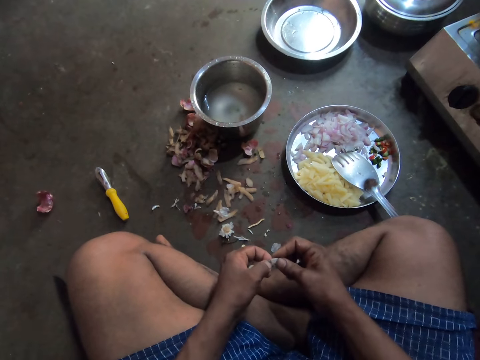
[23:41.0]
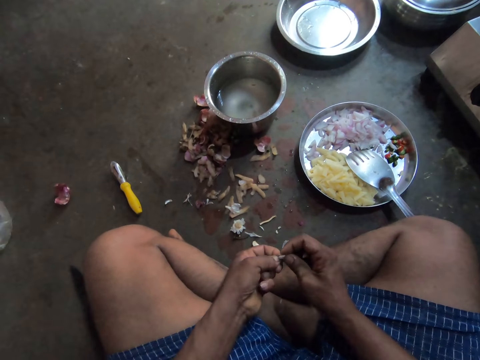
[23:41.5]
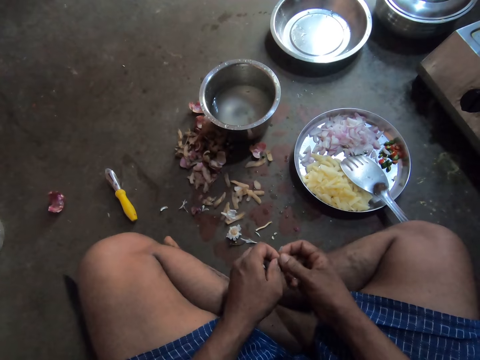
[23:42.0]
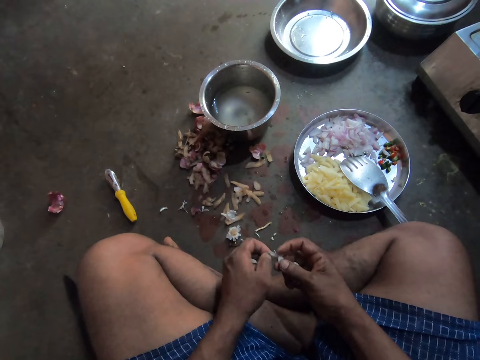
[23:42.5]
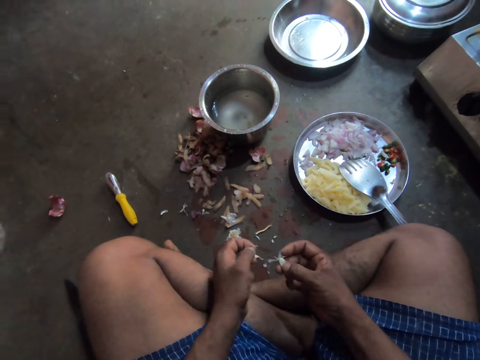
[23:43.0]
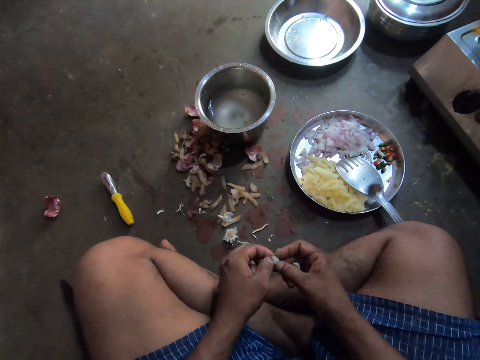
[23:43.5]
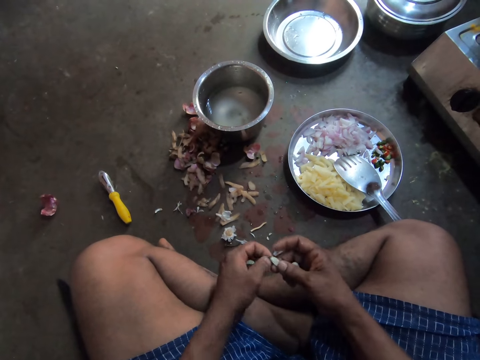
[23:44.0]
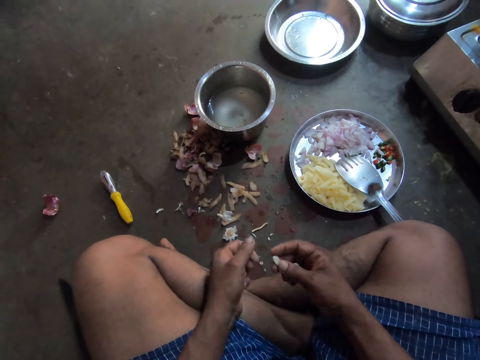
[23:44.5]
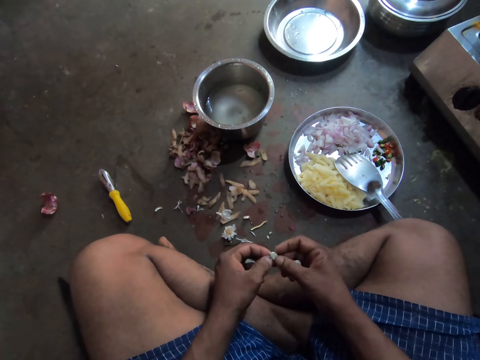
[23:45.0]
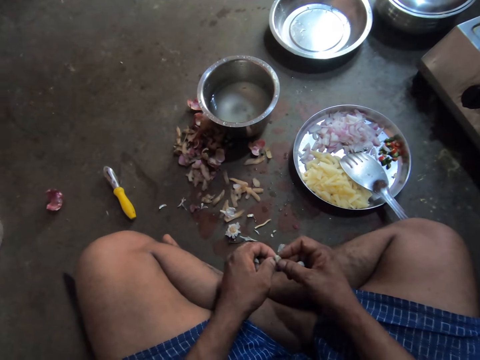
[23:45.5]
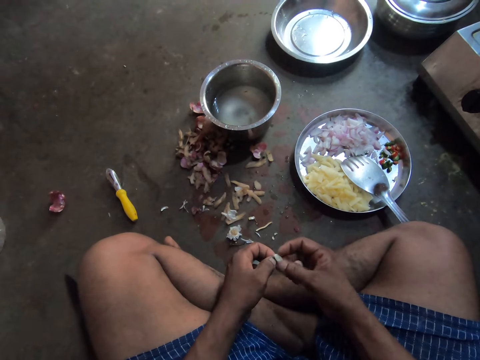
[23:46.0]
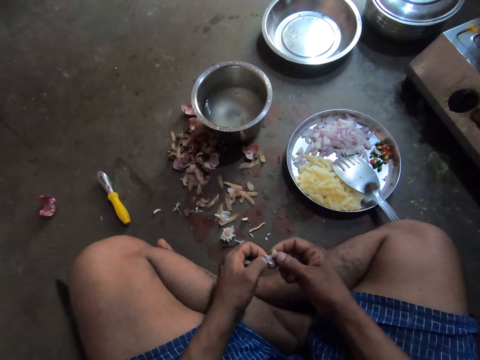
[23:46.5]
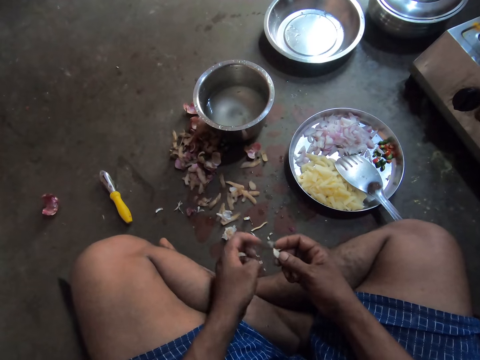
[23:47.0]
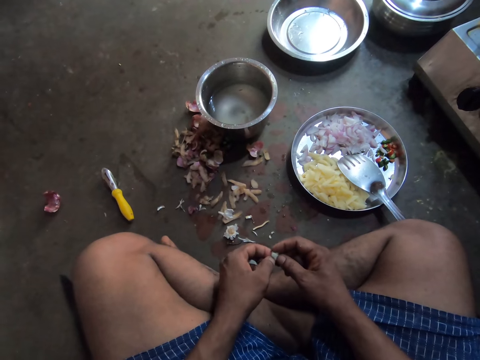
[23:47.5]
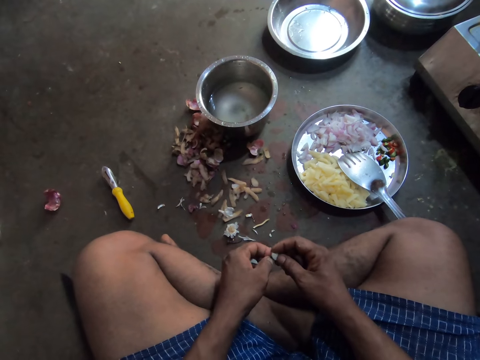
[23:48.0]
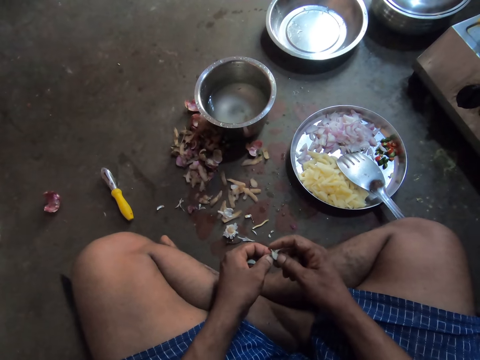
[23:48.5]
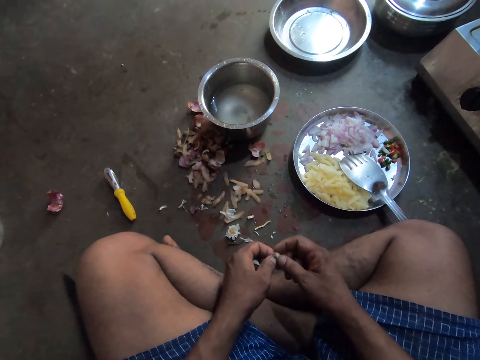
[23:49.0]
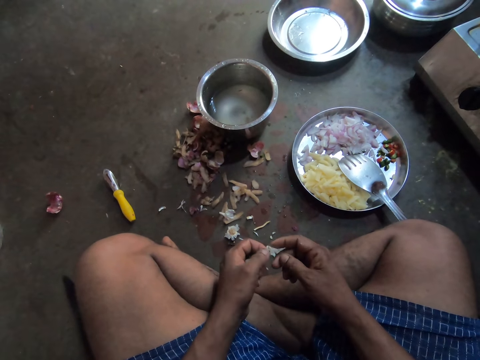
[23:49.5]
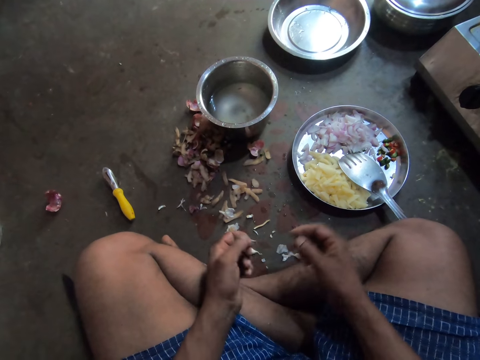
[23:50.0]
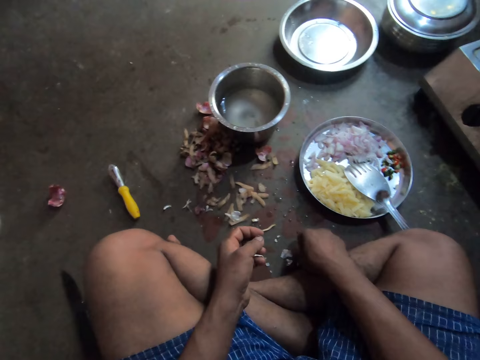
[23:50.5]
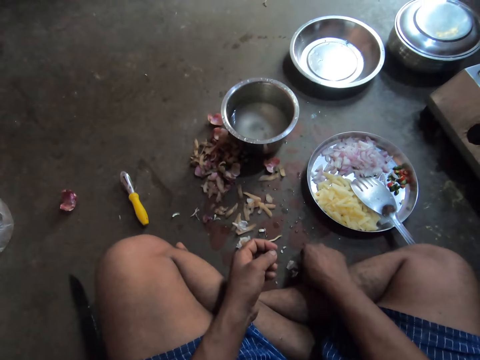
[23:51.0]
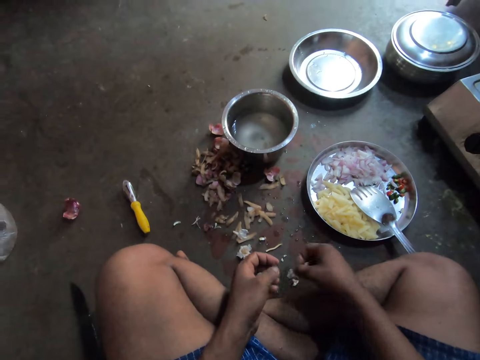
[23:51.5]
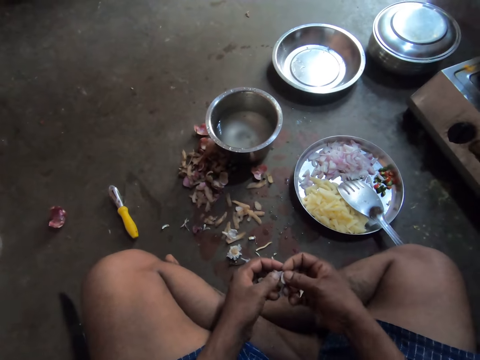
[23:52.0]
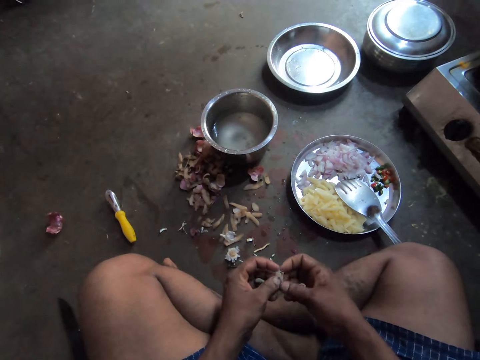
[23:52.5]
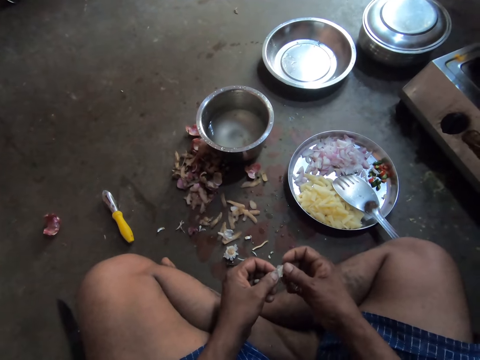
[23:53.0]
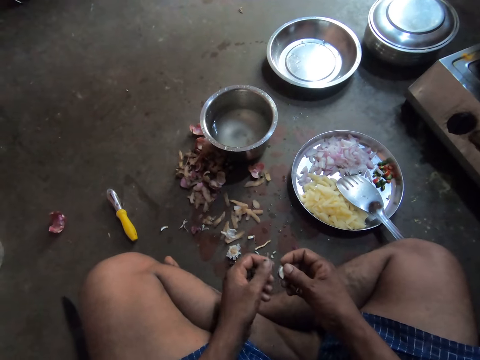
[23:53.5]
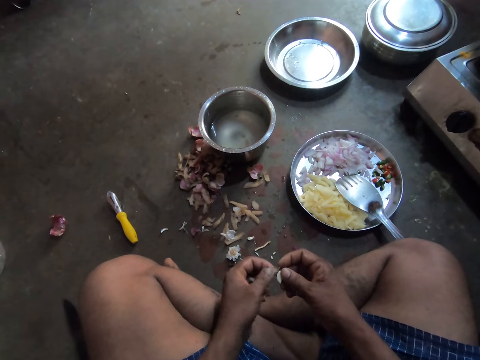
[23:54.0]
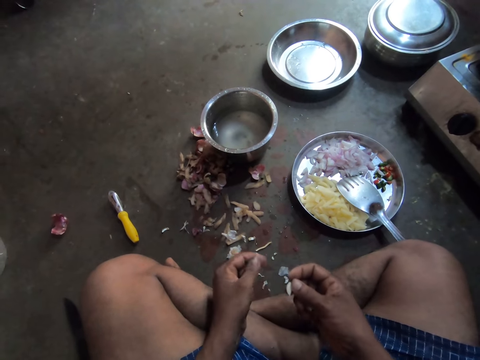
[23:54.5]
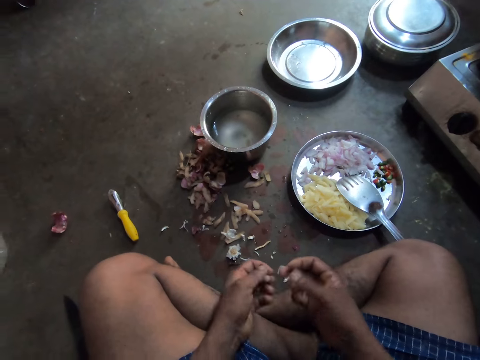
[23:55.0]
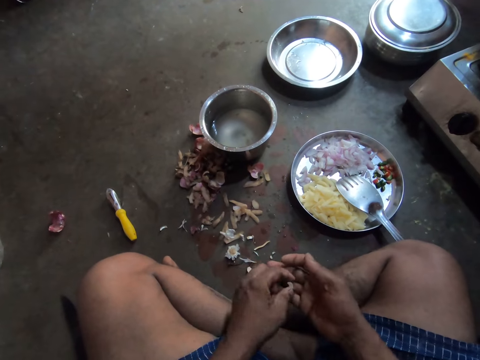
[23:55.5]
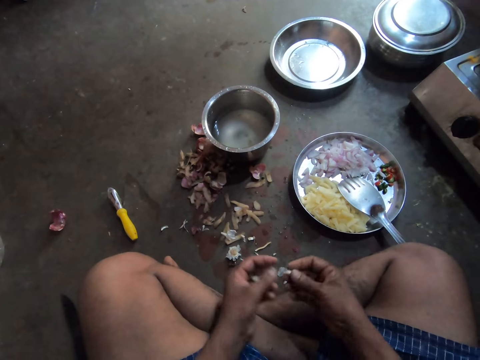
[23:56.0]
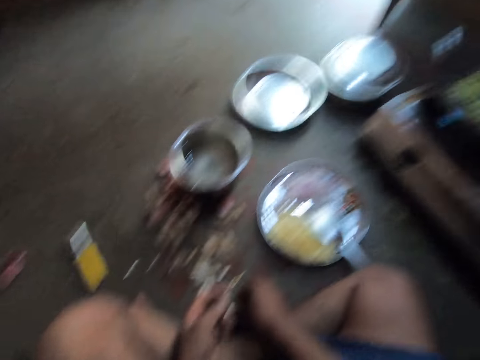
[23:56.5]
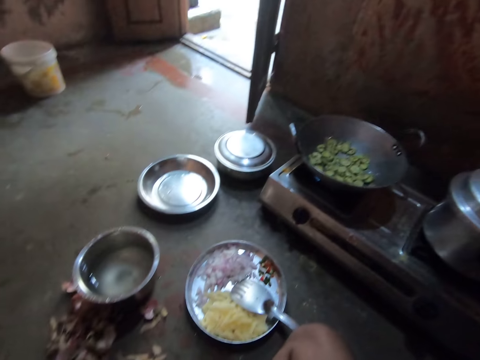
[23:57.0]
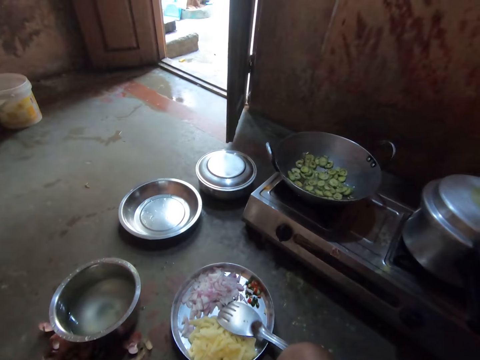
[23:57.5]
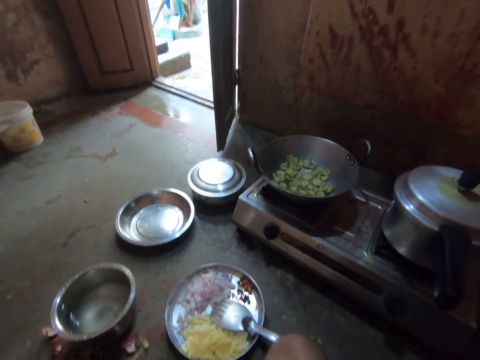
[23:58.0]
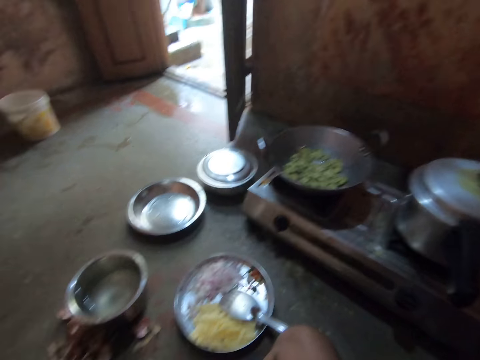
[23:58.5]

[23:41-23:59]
The camera wearer picks up the garlic piece. He peels the garlic. He places the garlic piece in his left hand. He picks another garlic piece. He stares at the deep frying pan.

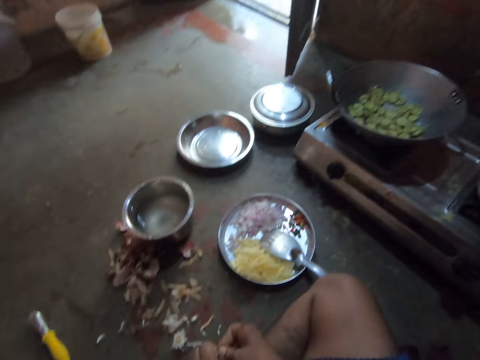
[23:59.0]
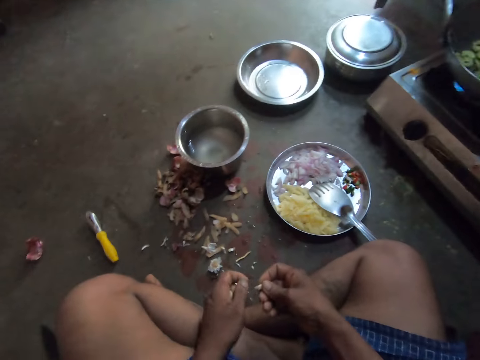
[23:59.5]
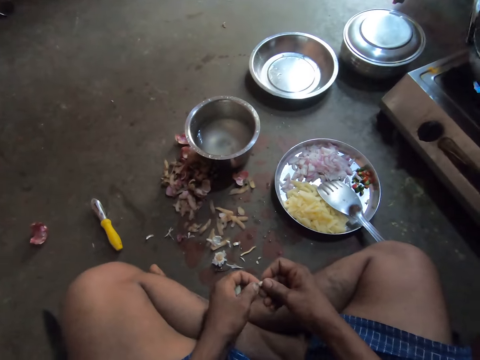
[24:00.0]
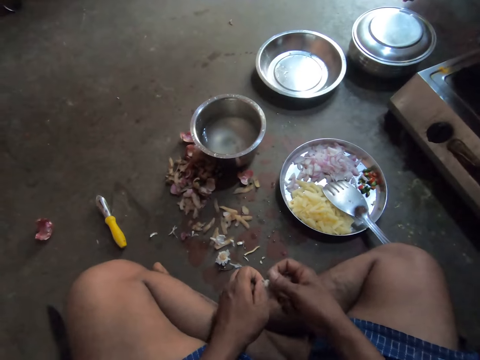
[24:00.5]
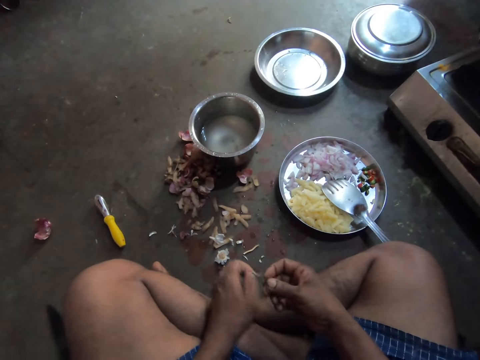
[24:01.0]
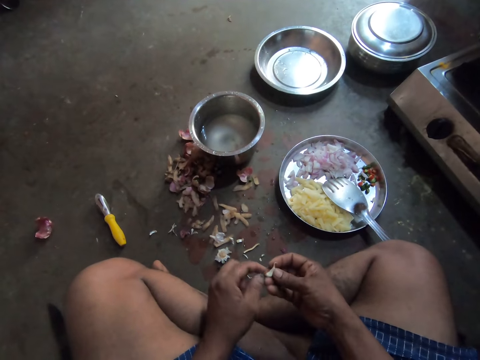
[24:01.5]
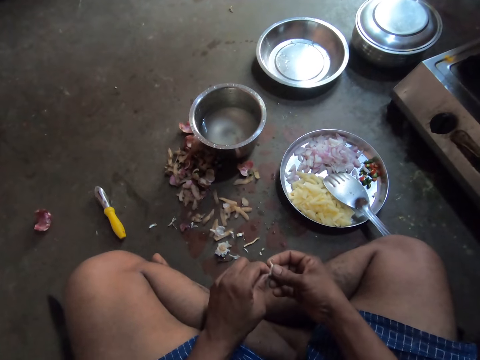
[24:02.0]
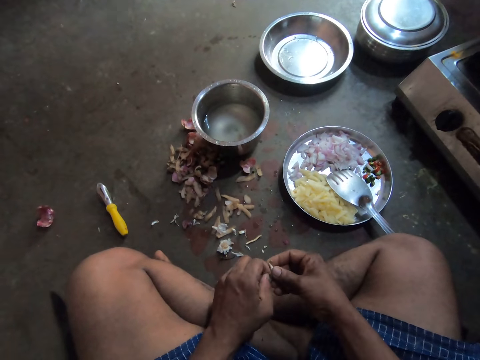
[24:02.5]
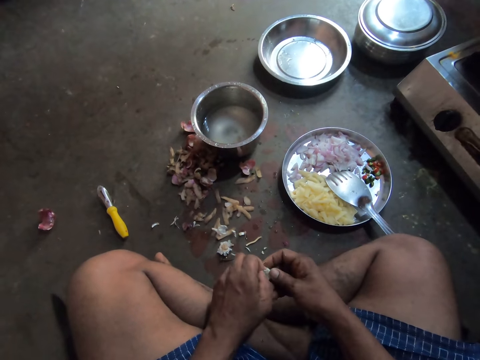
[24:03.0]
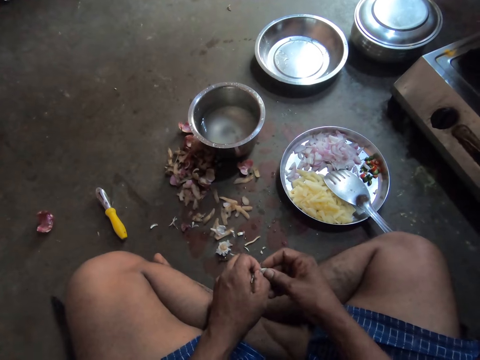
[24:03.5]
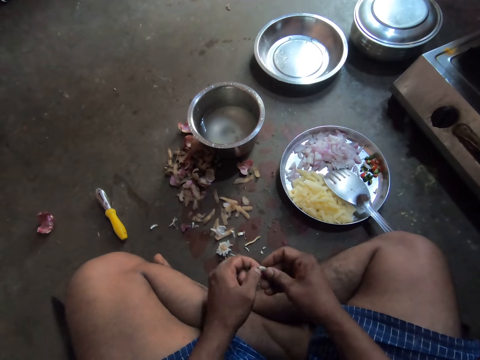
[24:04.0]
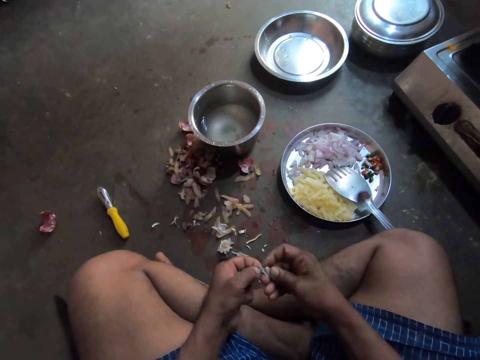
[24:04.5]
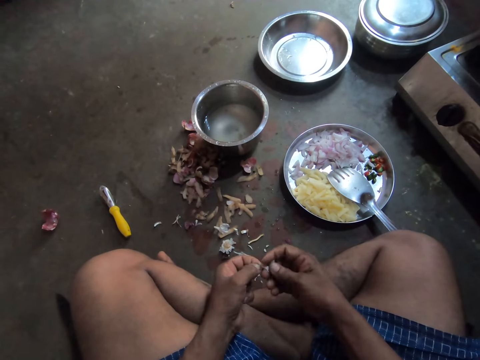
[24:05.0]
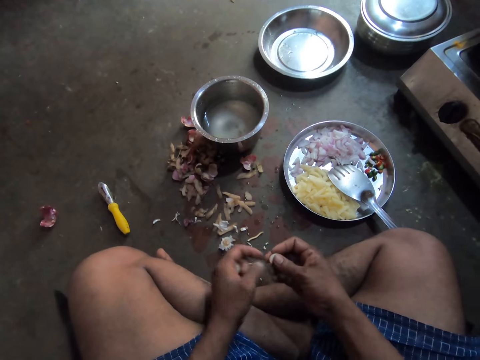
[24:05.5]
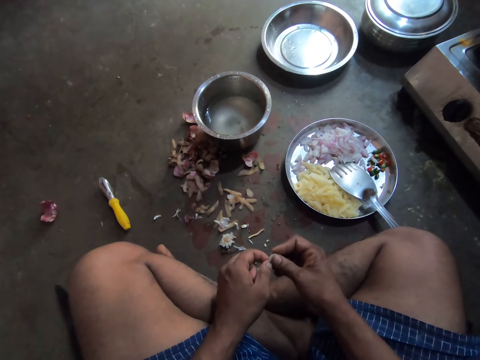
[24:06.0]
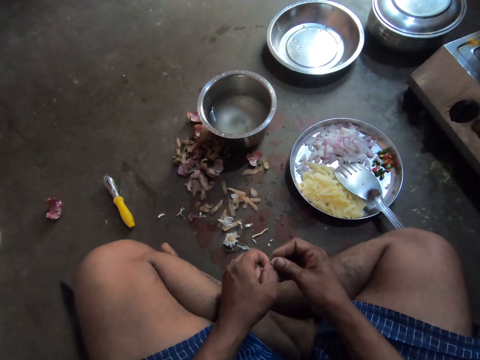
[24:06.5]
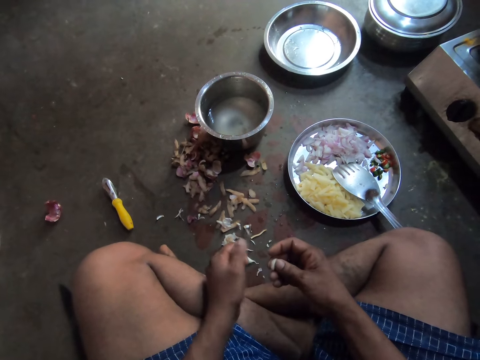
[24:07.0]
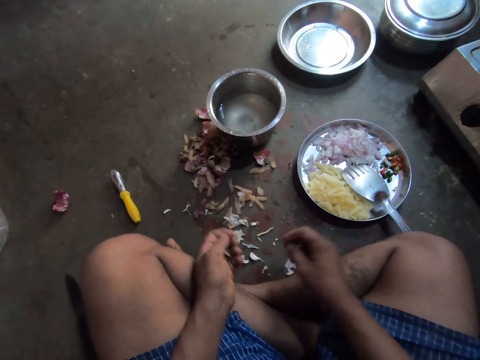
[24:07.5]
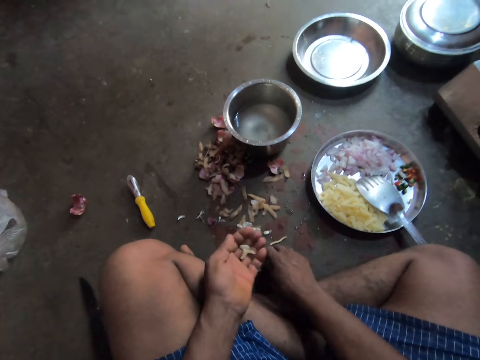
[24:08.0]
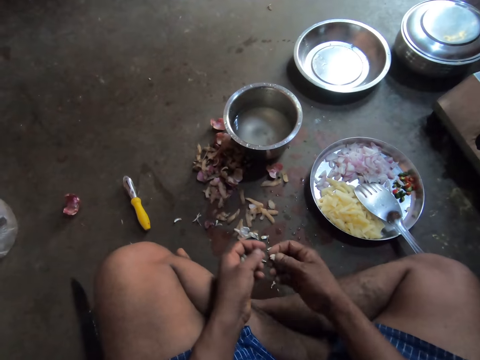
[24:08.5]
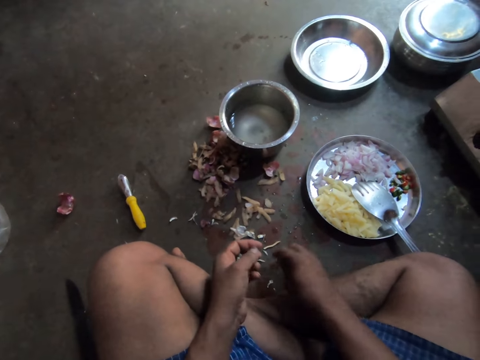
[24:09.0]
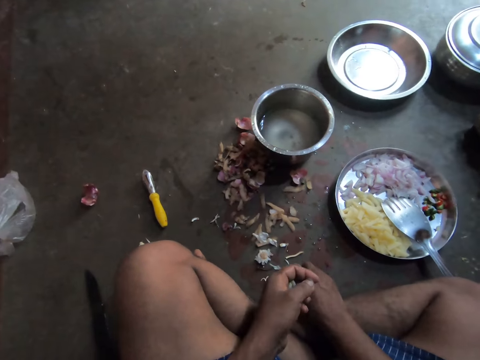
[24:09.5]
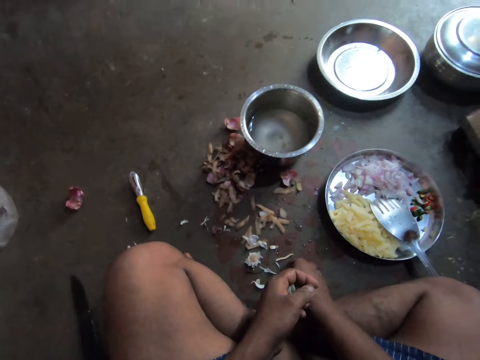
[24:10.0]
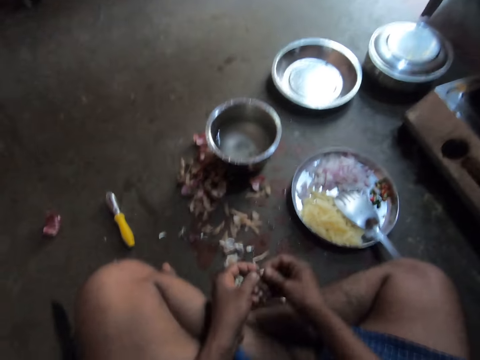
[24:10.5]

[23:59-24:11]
The camera wearer peels the garlic piece skin. They pick another garlic piece.
